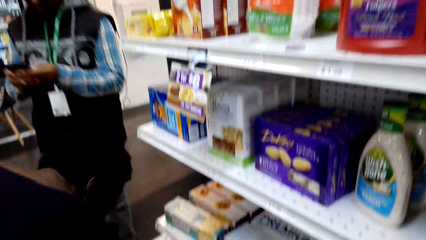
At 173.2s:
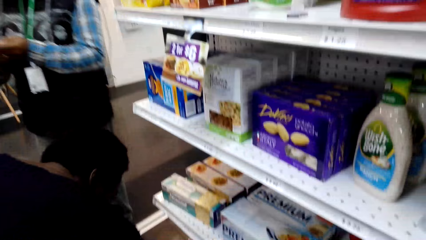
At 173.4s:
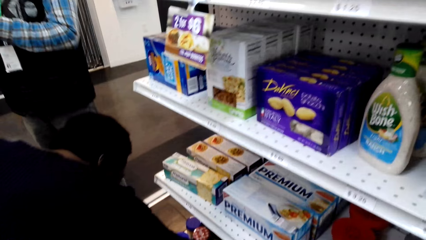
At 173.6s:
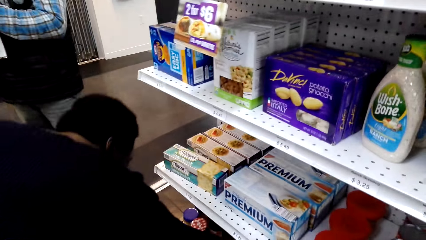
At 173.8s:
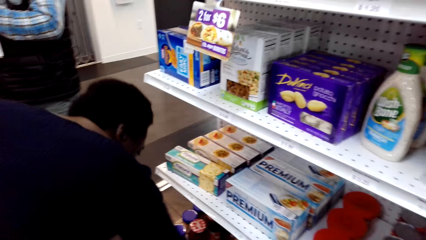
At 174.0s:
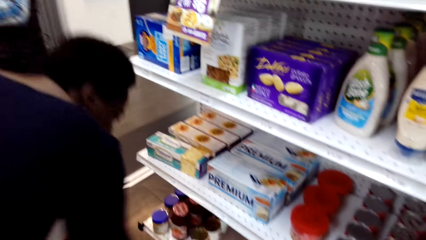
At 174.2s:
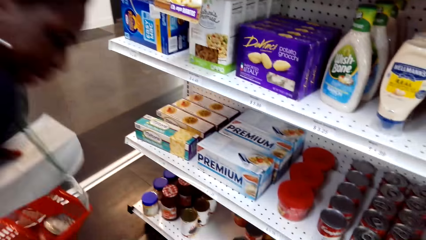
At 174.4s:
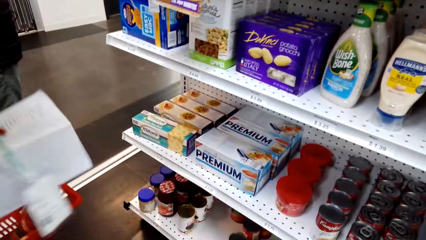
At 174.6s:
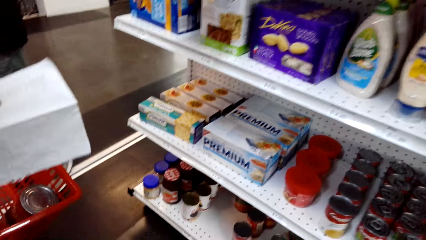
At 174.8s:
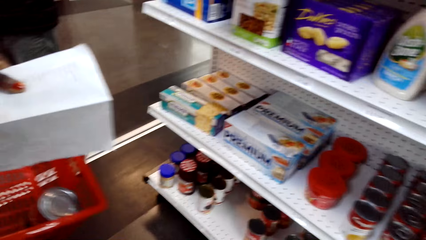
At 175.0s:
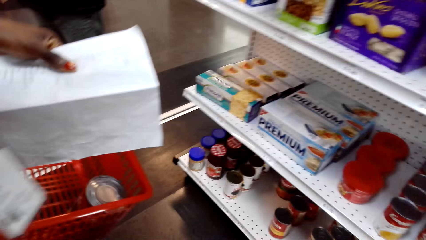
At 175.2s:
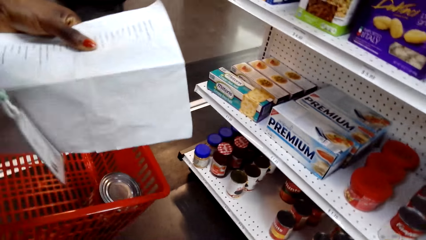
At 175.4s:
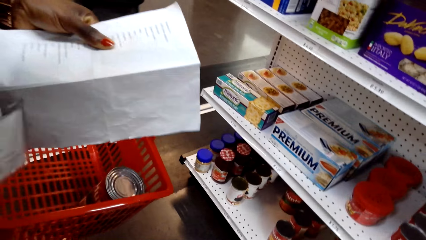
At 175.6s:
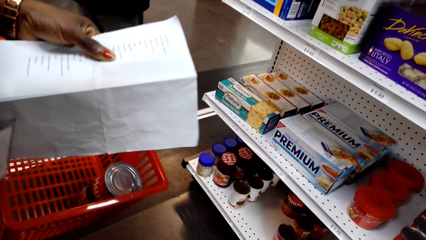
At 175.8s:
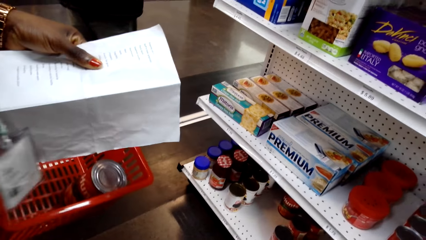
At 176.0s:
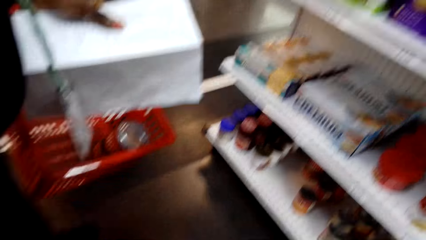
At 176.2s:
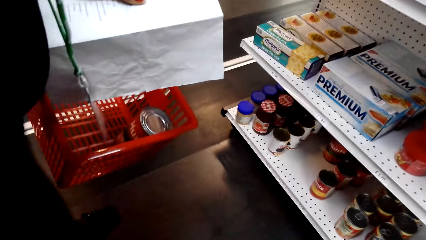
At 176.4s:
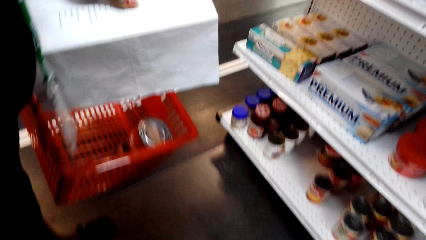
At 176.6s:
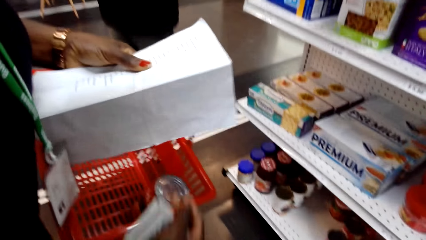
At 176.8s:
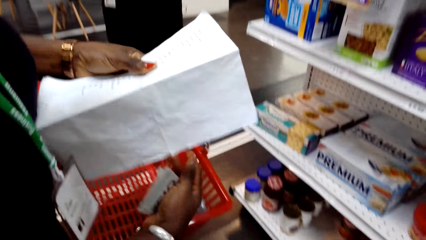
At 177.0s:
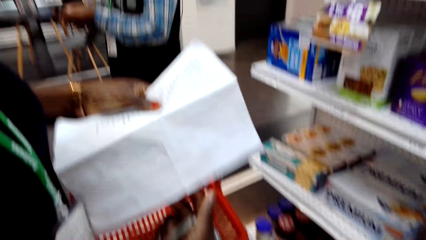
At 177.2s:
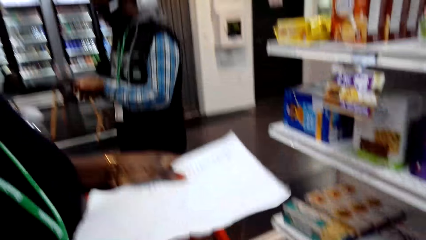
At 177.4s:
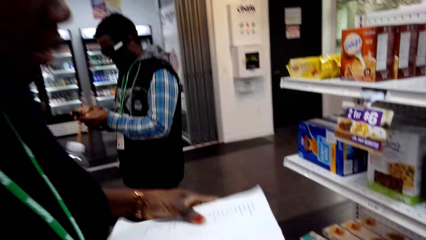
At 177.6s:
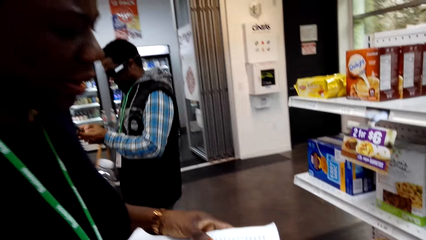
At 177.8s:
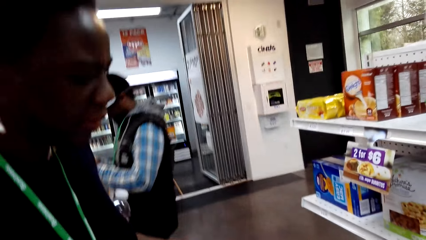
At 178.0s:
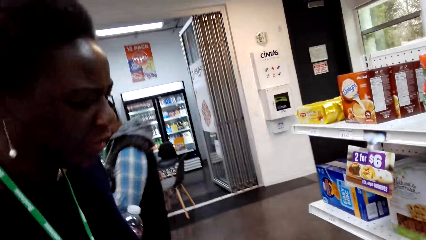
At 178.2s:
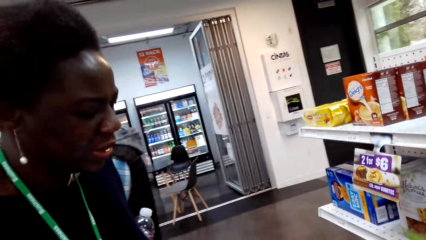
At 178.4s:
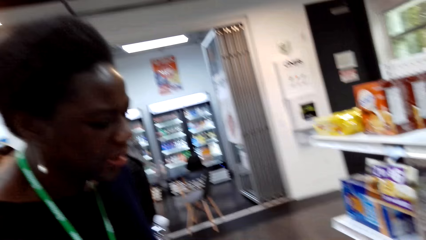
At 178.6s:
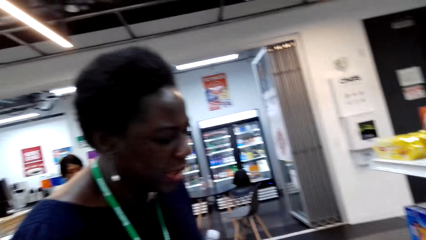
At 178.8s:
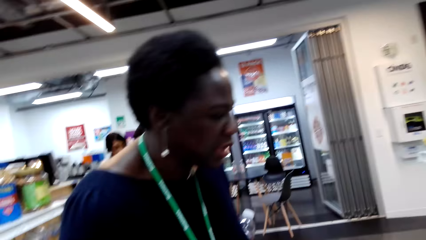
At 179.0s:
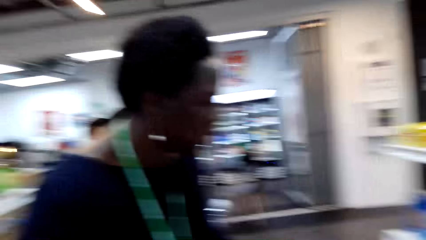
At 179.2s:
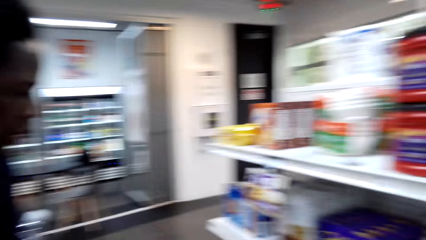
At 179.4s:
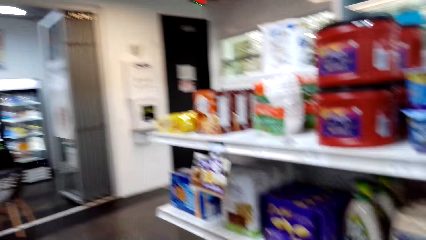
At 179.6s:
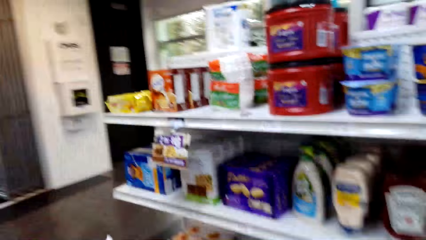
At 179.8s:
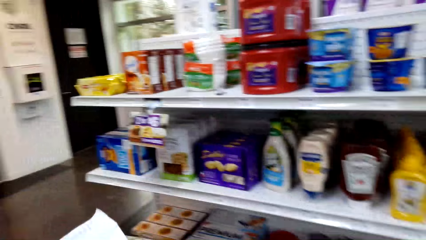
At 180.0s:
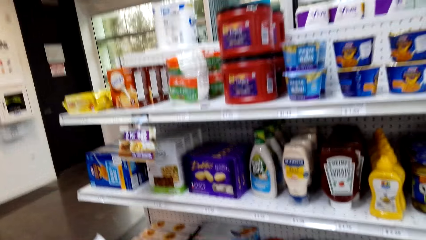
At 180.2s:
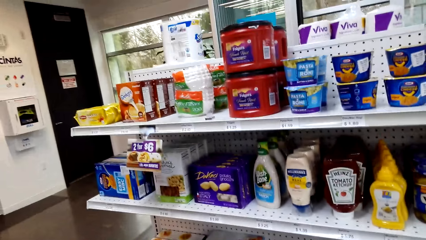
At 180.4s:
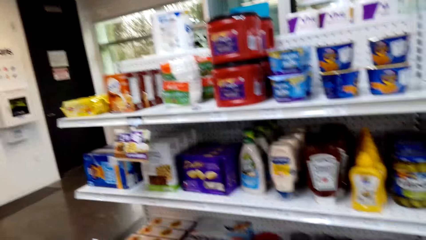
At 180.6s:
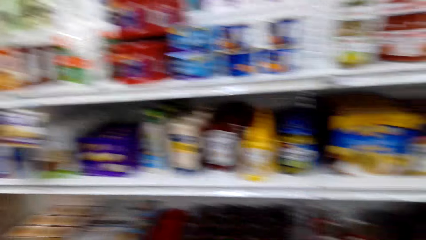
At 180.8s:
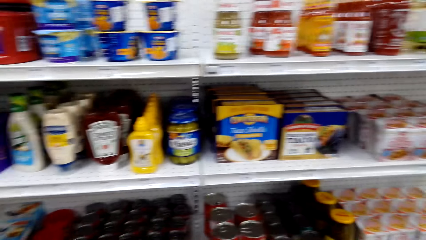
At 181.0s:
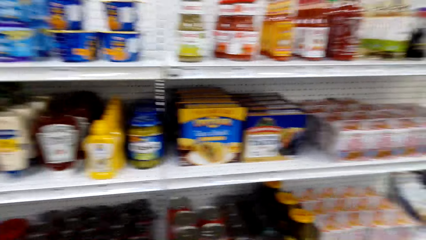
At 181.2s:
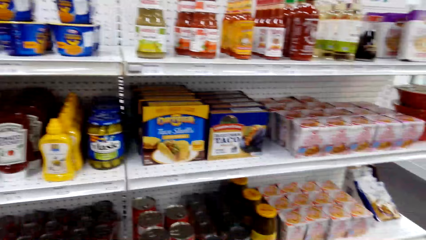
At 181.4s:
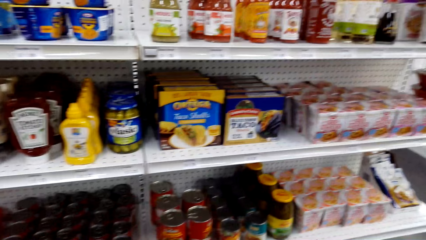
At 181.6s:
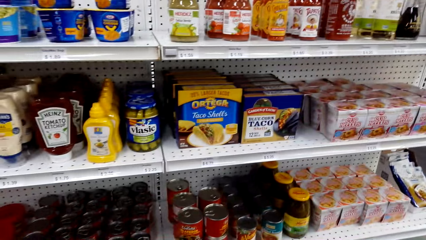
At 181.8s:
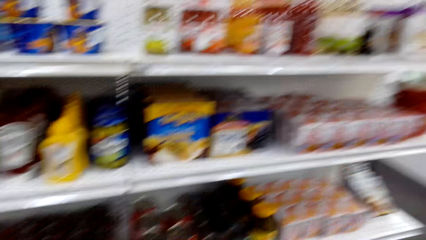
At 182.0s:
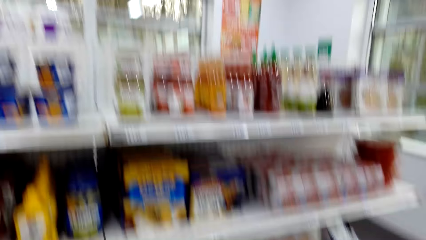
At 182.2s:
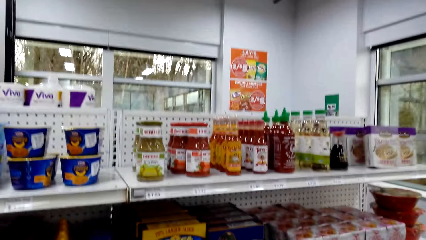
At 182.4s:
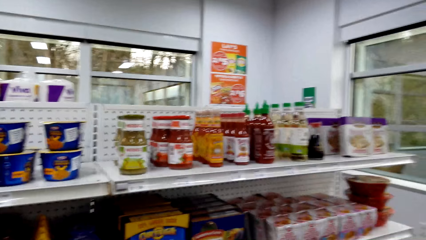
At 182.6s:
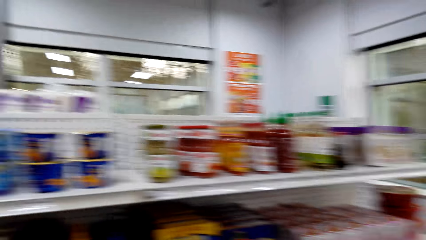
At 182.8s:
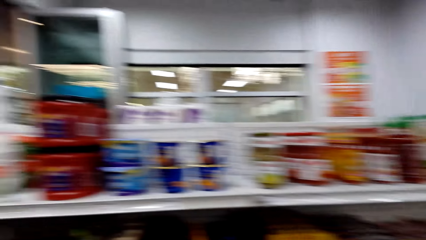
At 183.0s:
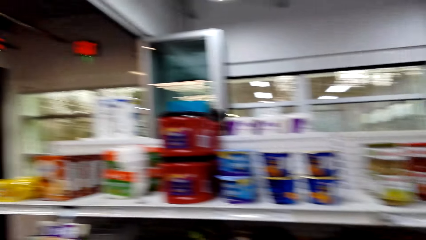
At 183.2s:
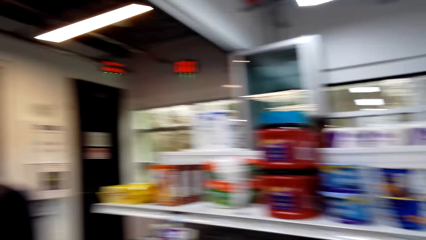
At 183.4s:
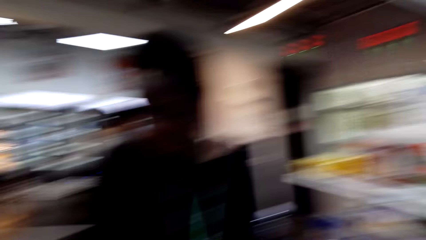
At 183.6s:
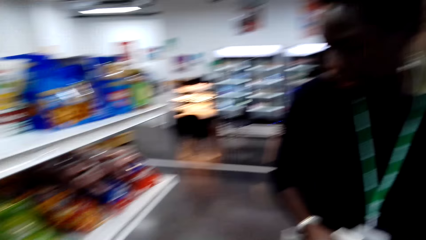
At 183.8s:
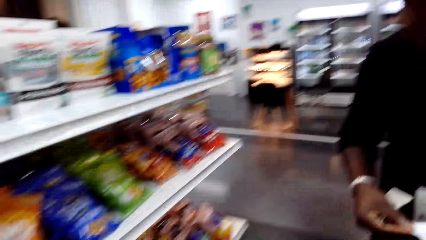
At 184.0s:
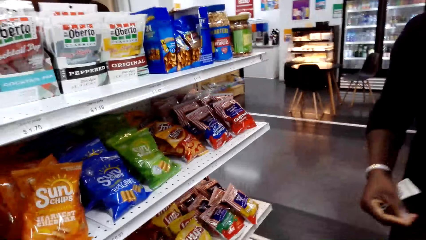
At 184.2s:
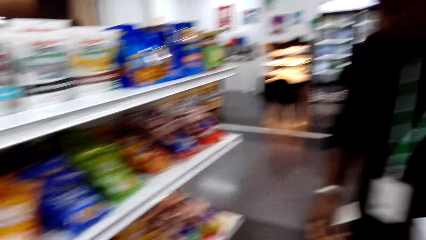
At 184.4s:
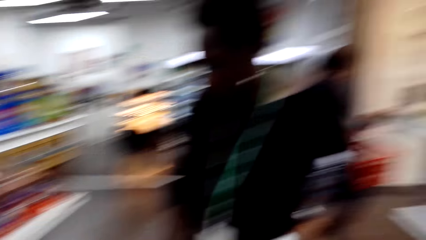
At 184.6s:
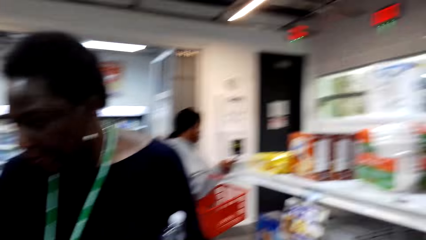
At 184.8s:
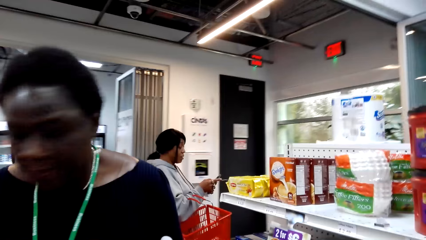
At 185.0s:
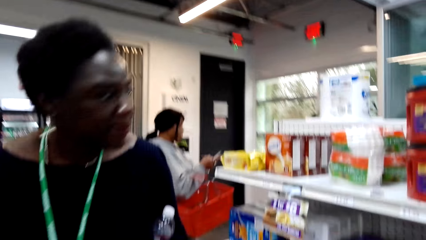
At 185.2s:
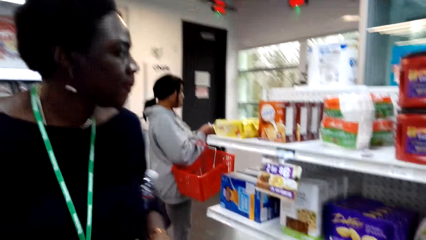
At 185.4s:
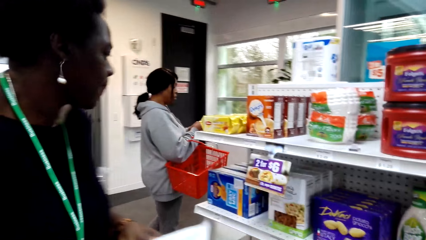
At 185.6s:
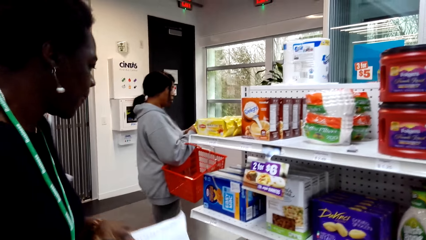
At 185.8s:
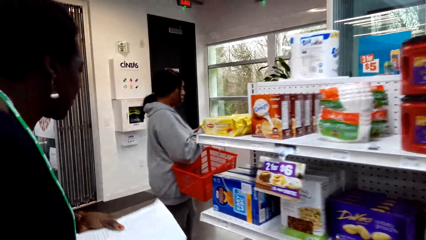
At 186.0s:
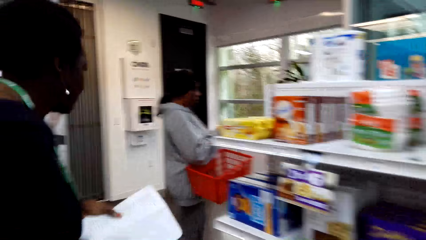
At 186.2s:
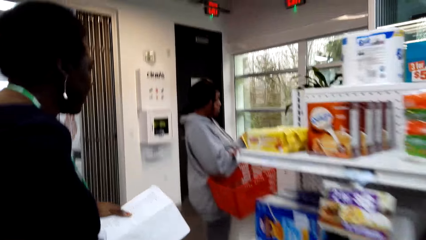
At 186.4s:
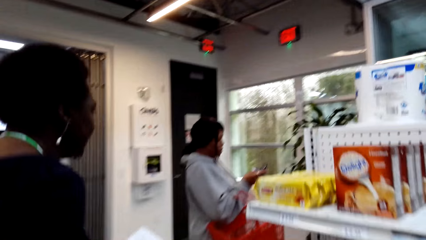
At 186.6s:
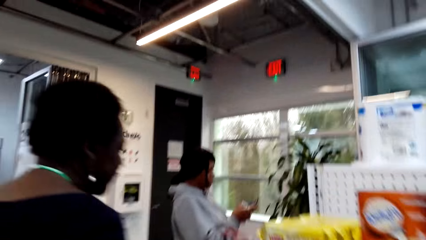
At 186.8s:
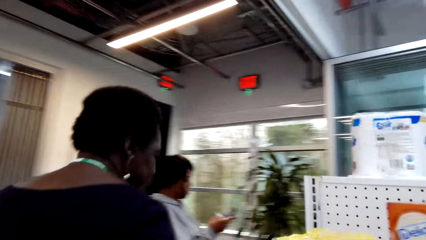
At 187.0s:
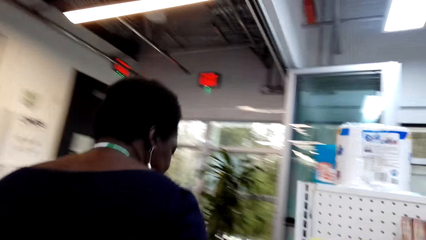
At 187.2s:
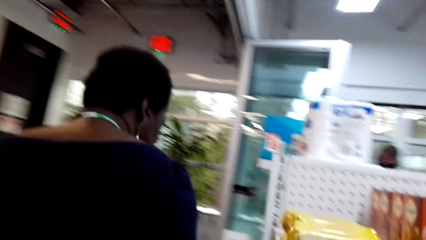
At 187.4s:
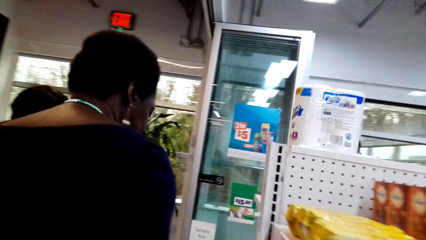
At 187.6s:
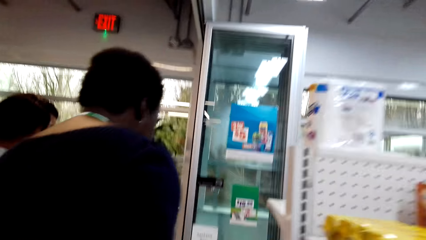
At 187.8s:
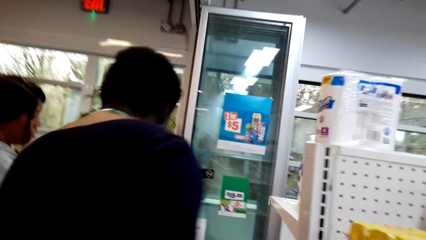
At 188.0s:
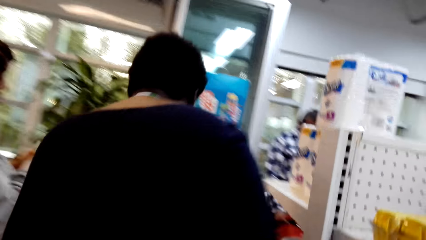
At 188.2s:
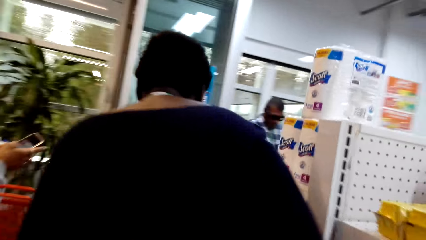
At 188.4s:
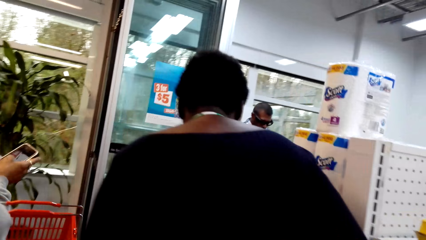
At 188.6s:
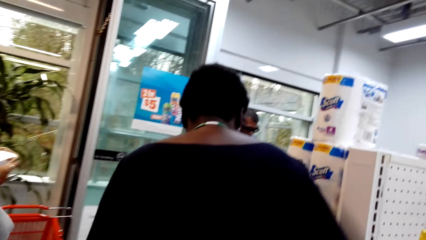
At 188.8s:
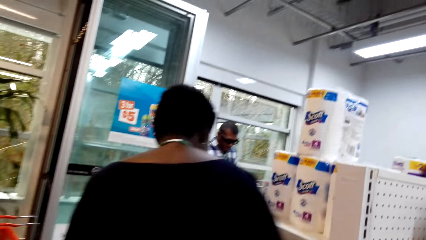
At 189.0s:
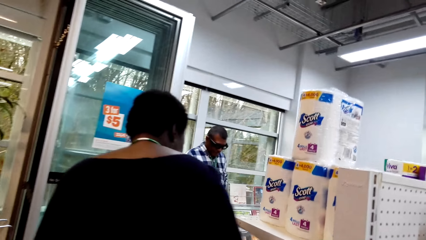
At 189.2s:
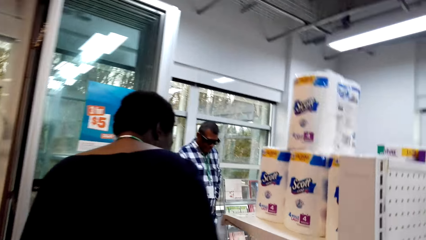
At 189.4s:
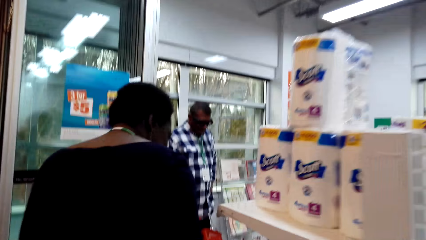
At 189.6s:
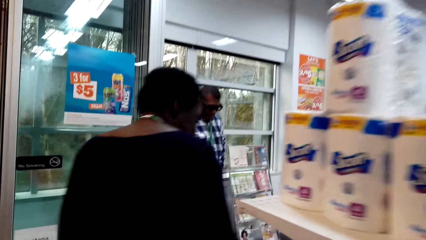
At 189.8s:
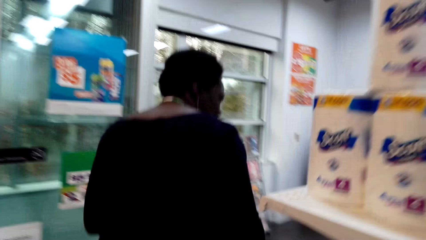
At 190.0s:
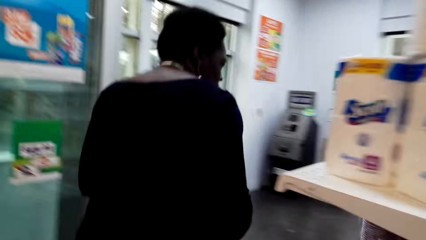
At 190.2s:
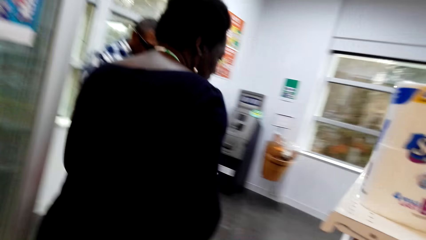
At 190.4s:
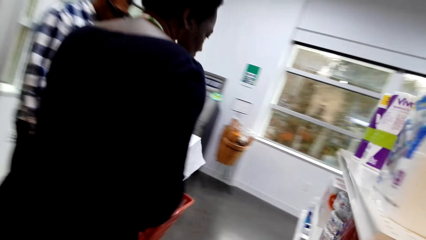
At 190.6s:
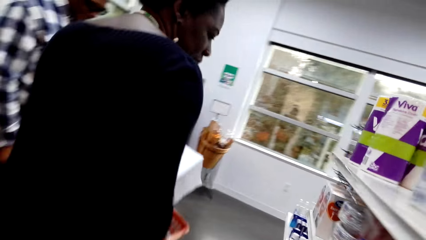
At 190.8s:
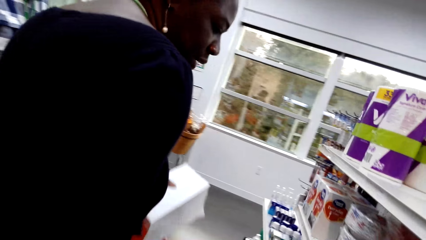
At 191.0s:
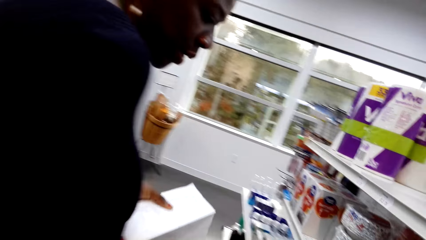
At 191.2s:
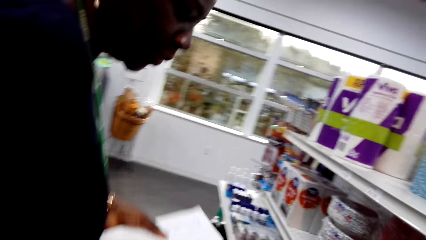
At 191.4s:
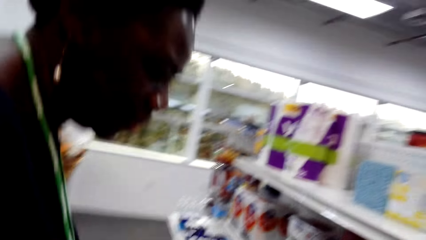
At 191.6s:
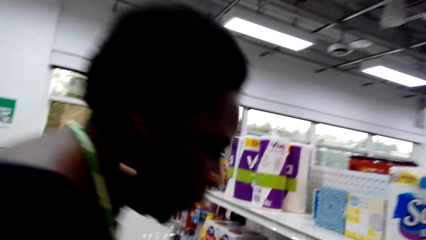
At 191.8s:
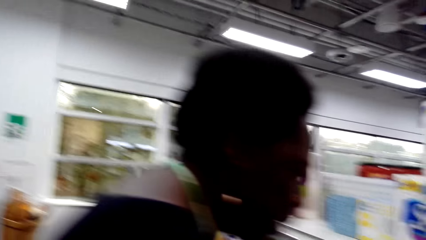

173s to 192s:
A woman picks a can from the shelf. The woman puts the can on the shopping basket. The camera wearer looks at the items on the shelf. They look around the supermarket. They turn around. They walk in the supermarket.
